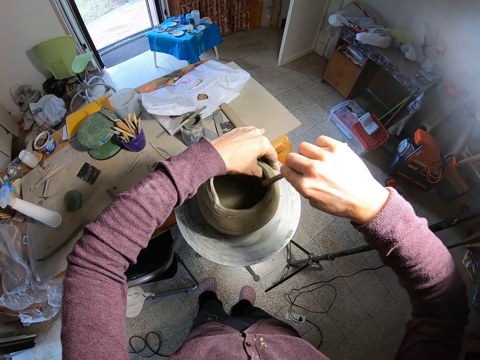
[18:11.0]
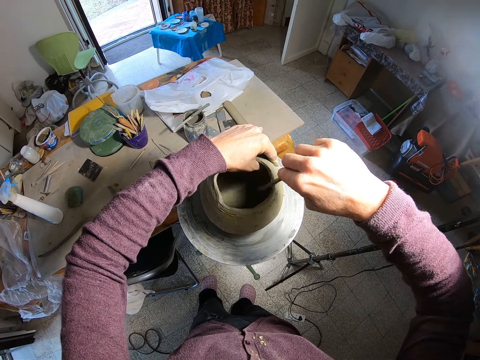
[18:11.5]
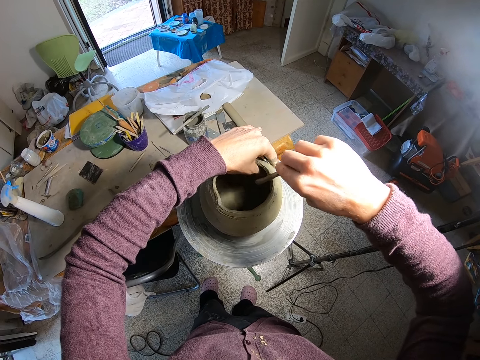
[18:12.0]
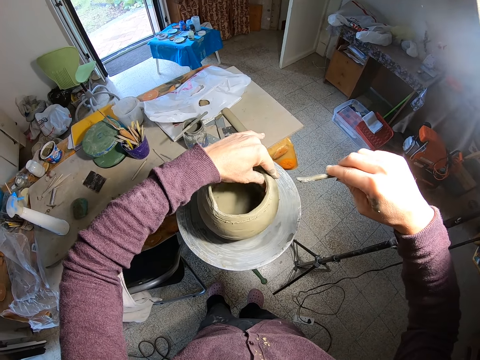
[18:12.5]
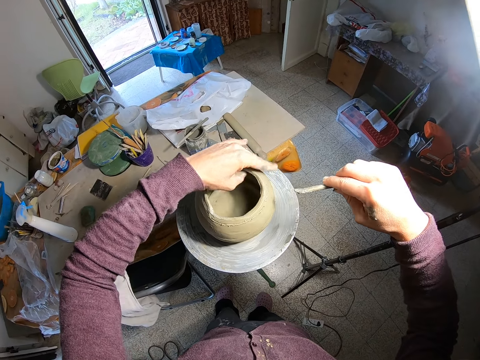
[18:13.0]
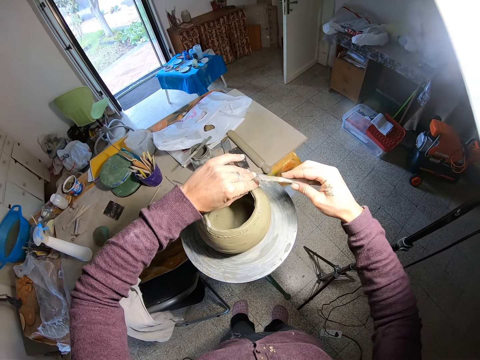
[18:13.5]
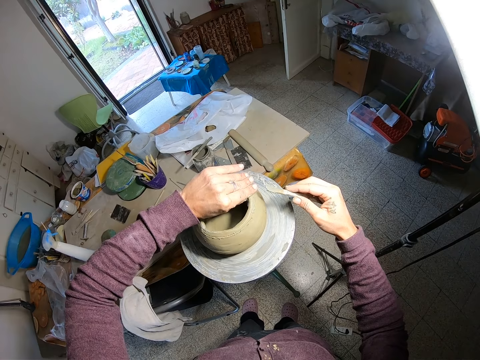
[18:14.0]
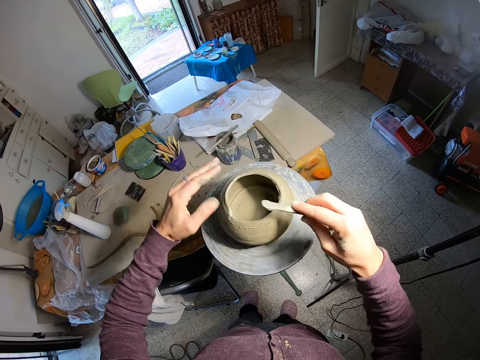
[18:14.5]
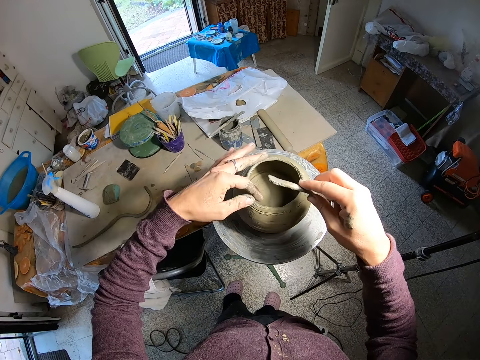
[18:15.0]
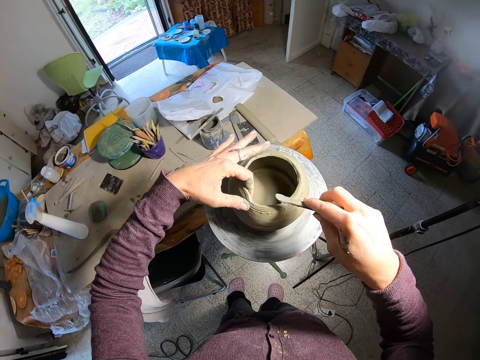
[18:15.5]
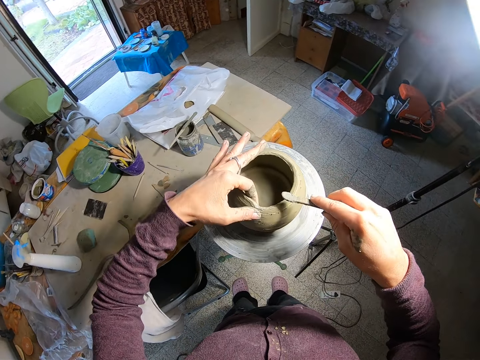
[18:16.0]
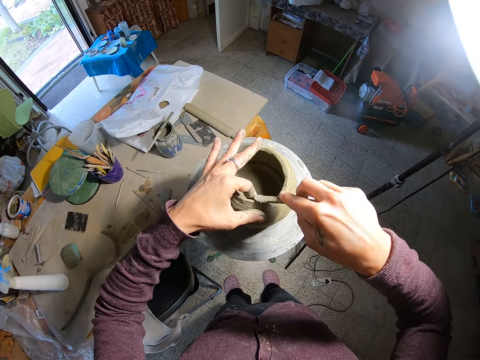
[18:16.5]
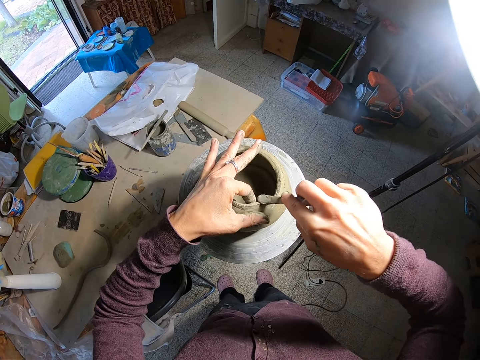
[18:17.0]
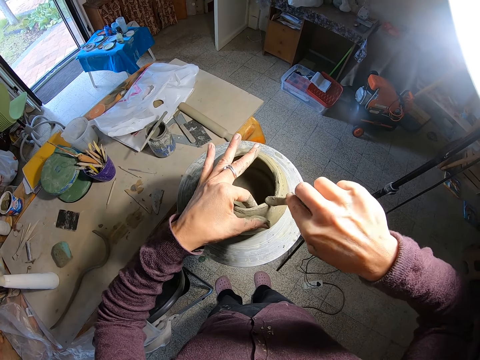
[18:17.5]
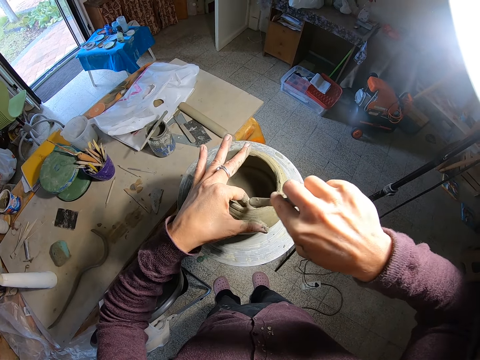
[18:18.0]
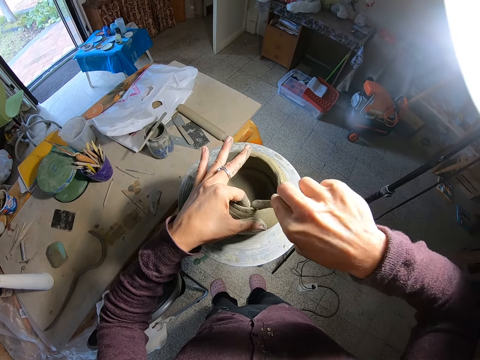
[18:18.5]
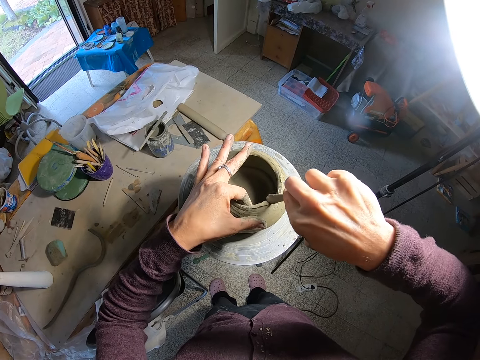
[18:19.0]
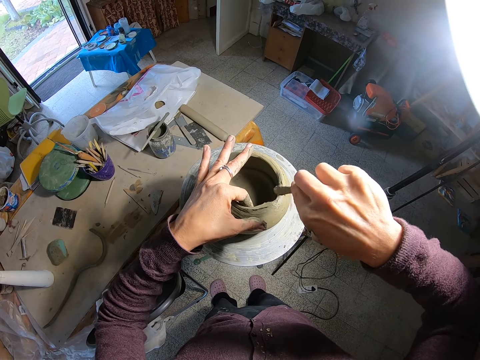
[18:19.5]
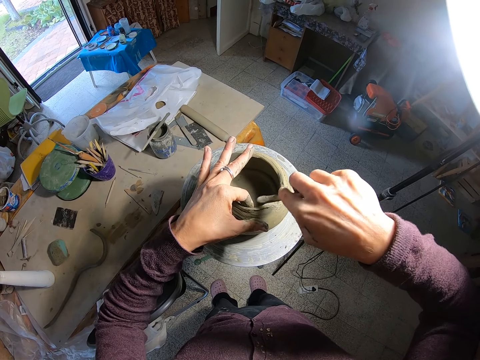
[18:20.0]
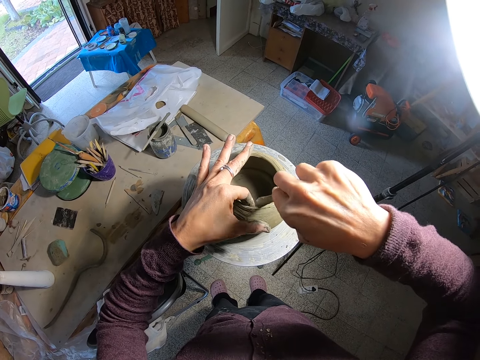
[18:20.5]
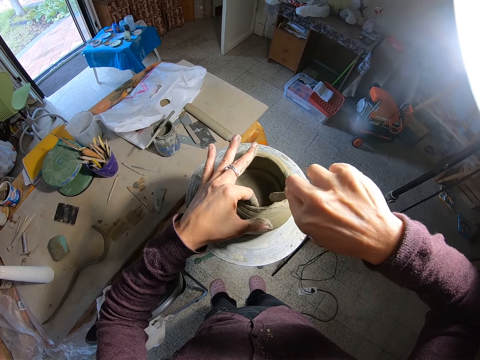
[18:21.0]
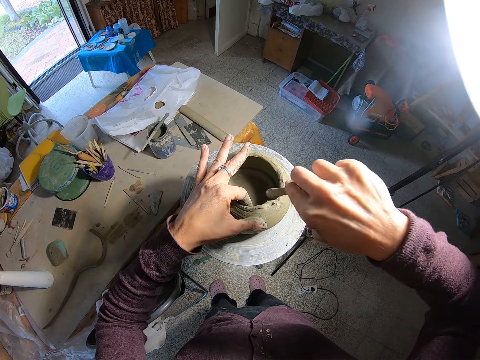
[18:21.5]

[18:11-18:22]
The camera wearer blends the wet clay pot with her left hand. She smoothens the surface of the pottery on a pottery wheel with the modelling tool in her right hand.

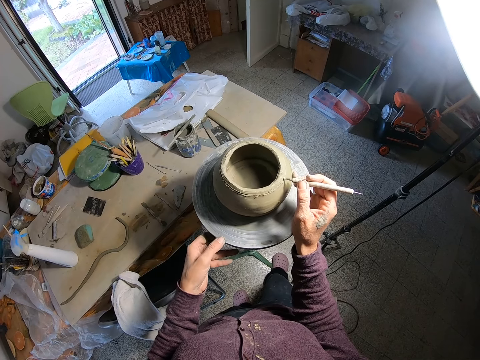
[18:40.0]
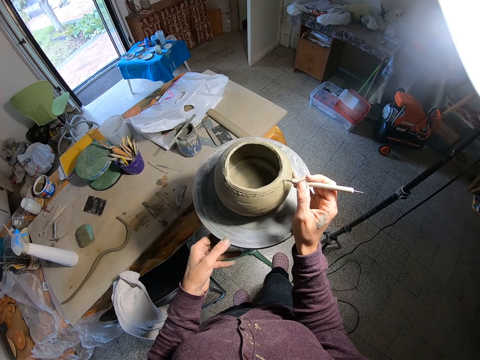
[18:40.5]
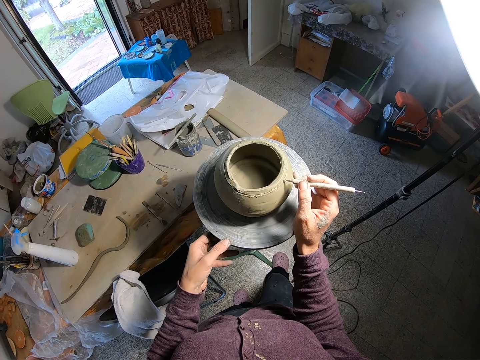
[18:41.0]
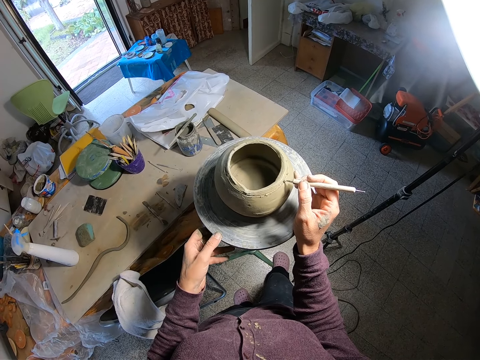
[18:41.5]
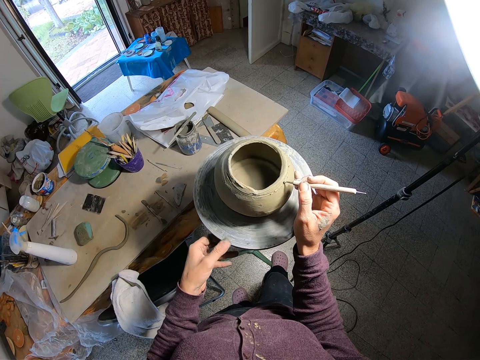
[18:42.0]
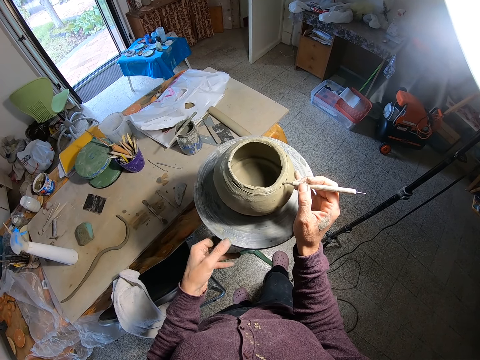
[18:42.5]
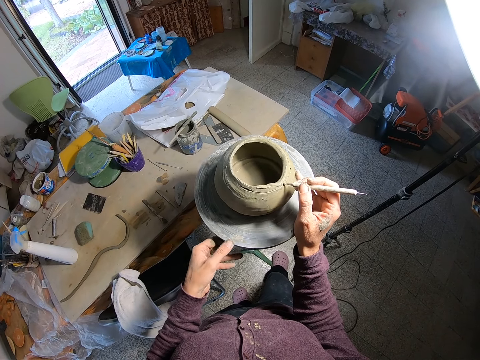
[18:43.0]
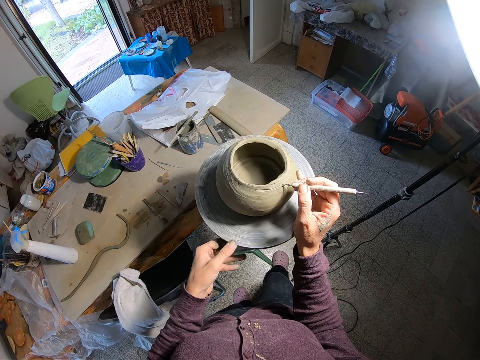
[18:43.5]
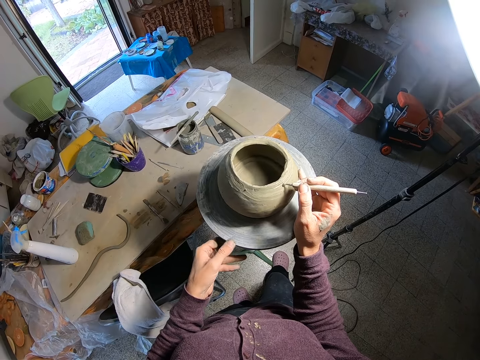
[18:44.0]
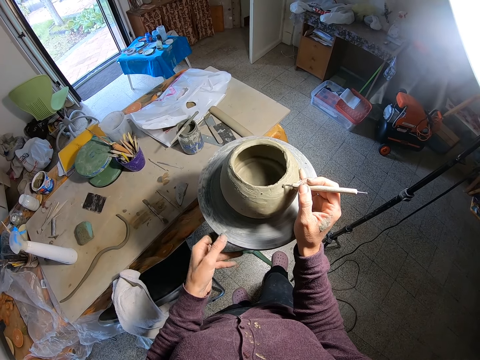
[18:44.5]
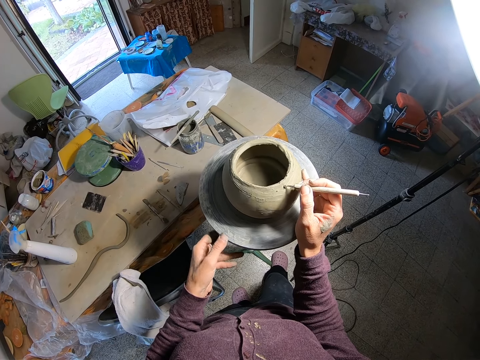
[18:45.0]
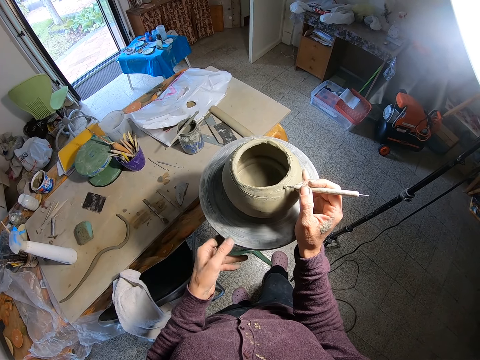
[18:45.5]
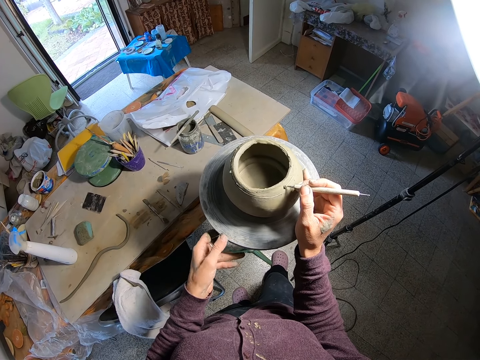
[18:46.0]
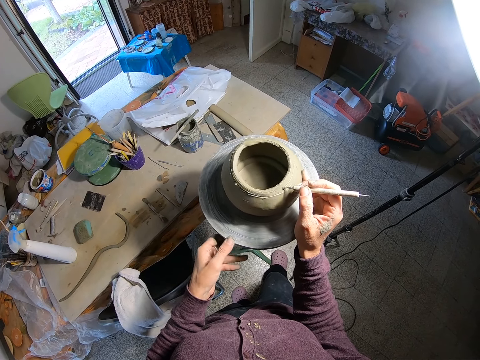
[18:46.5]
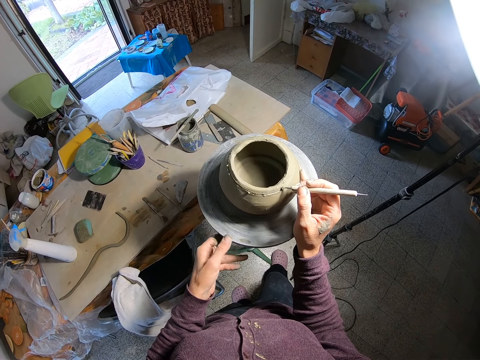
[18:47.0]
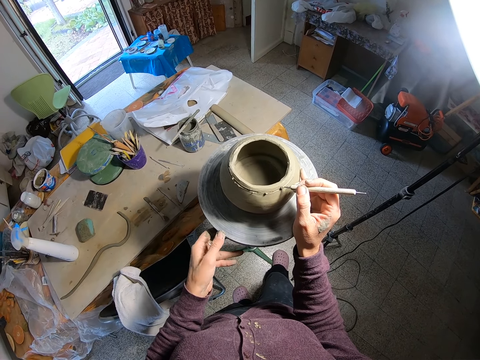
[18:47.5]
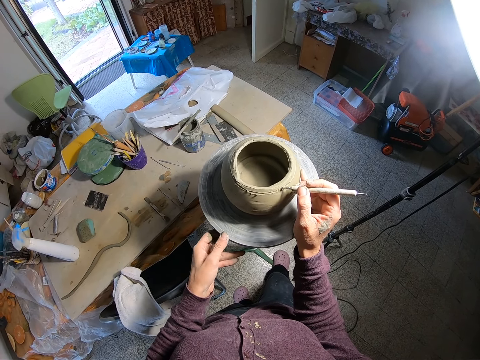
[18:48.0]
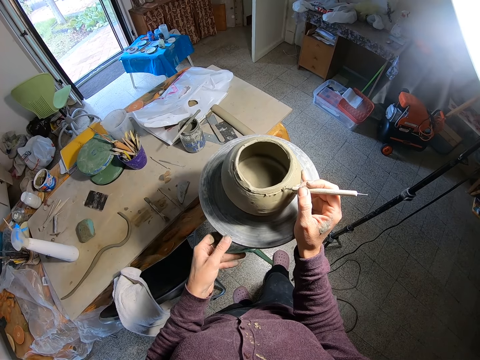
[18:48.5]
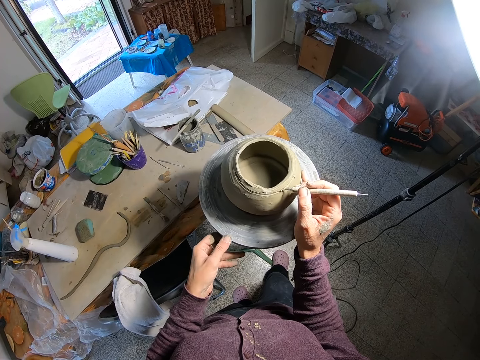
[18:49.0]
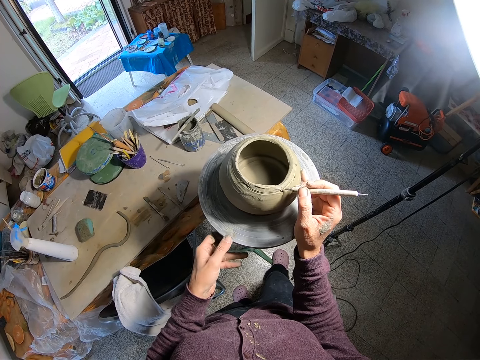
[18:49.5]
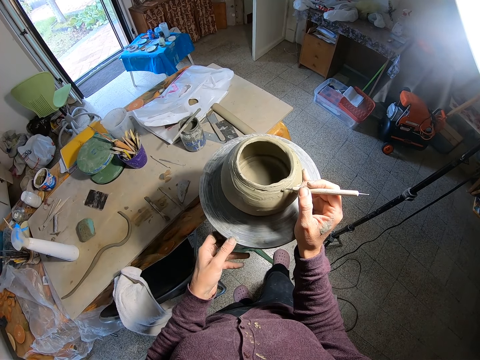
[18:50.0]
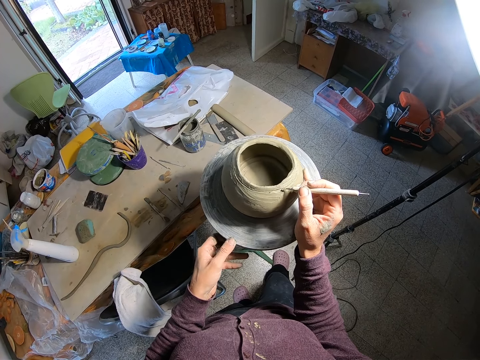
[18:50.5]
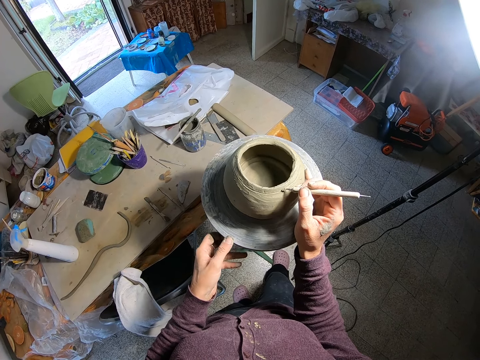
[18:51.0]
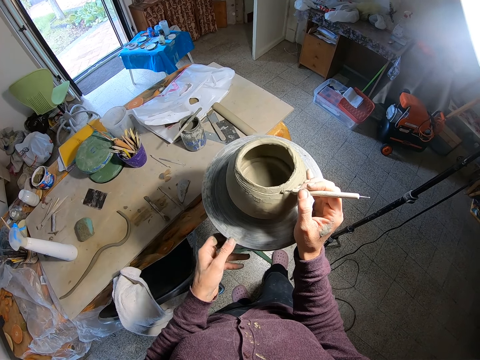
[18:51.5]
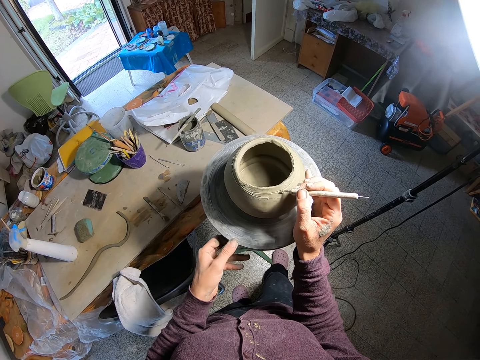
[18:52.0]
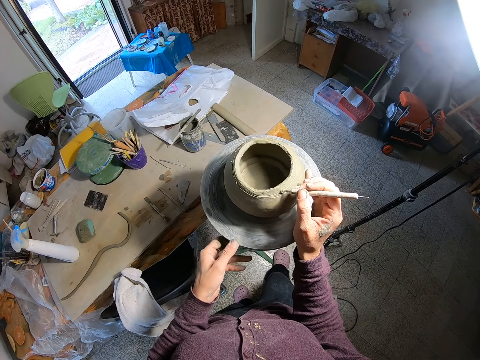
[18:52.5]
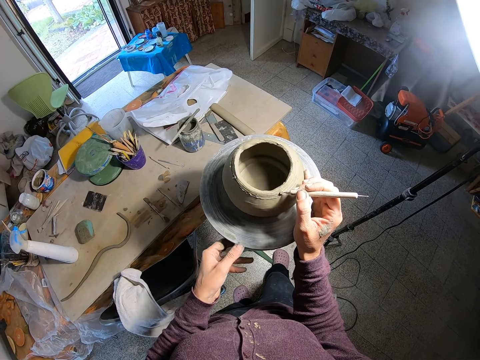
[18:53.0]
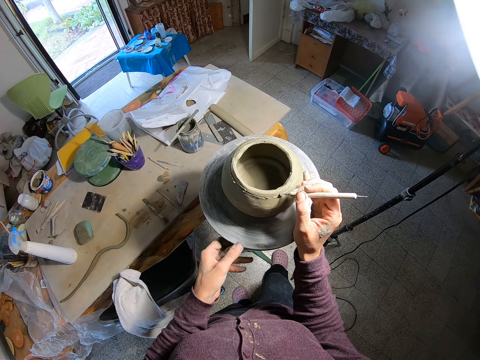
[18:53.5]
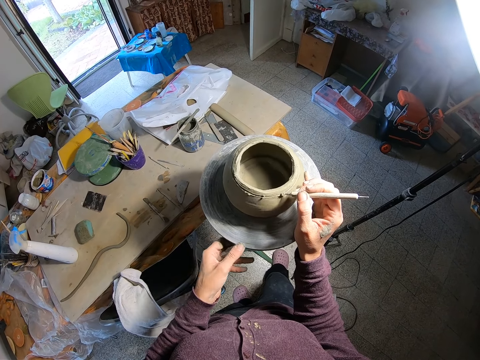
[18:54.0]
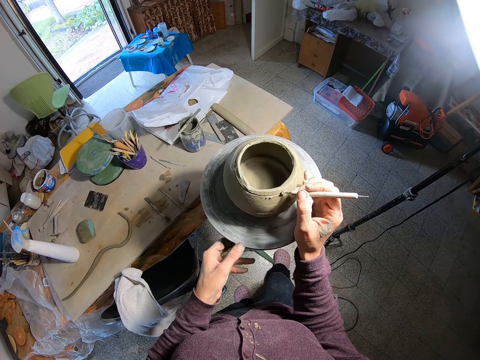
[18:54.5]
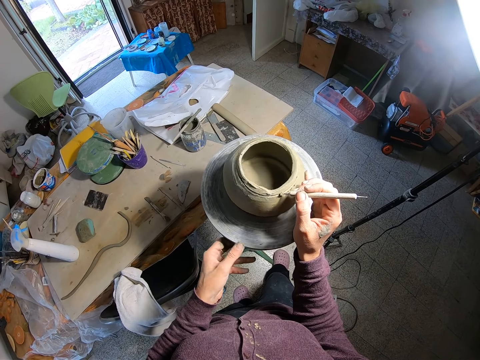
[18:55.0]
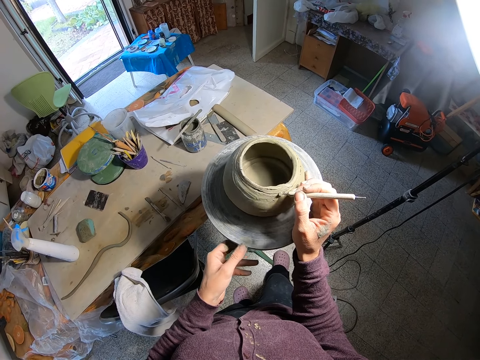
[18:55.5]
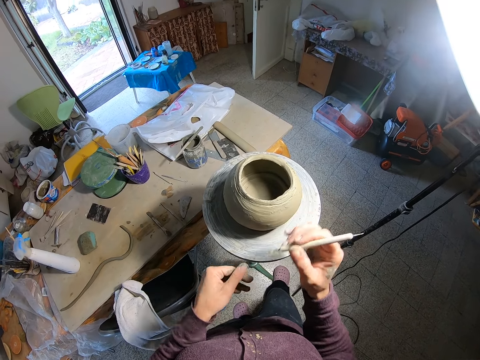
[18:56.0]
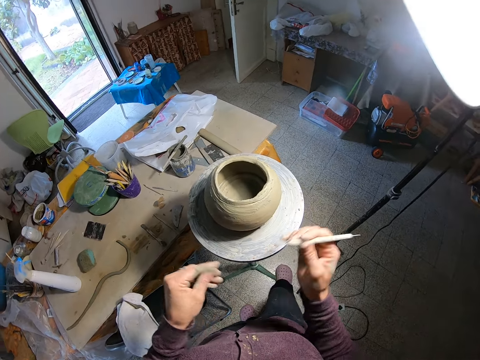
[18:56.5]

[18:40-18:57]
The camera wearer places the pottery needle on the pottery with her right hand. She turns the pottery wheel with her left hand. She wipes the decoration tool with the hand. She cleans the tip of the pottery with her left hand.
